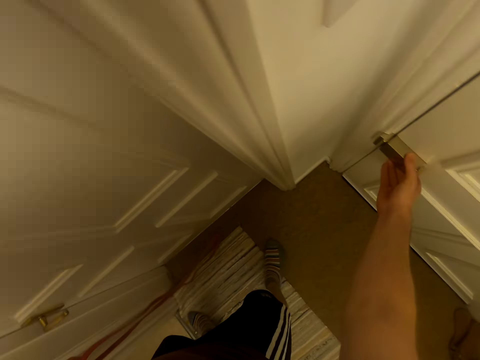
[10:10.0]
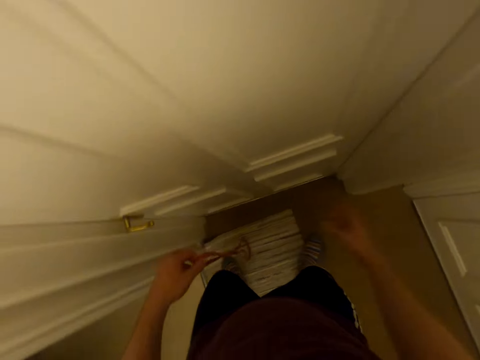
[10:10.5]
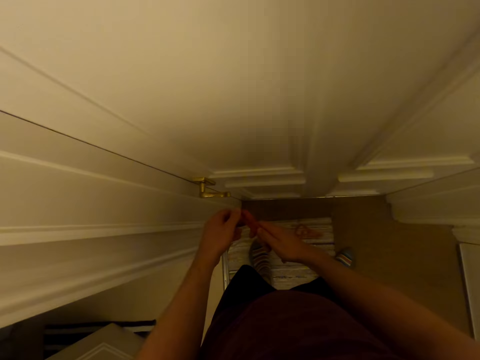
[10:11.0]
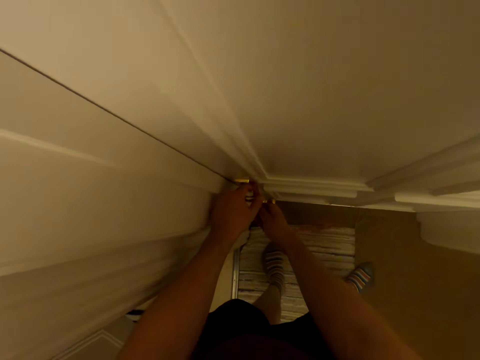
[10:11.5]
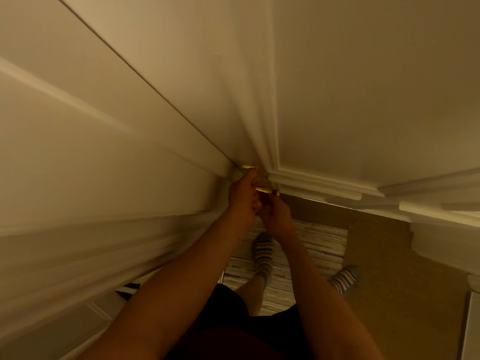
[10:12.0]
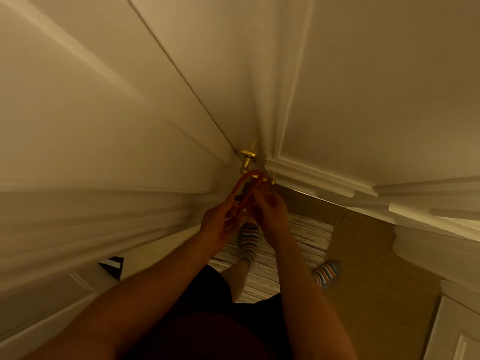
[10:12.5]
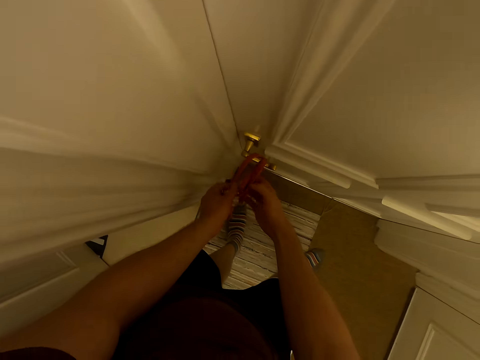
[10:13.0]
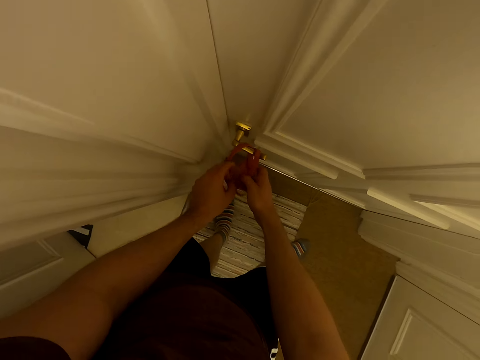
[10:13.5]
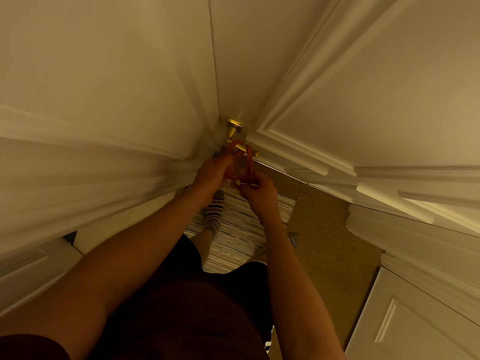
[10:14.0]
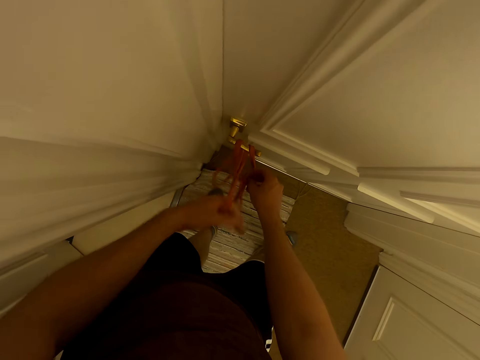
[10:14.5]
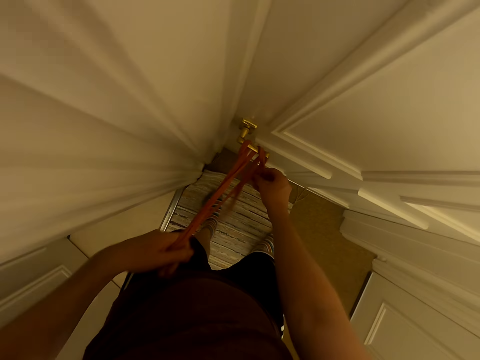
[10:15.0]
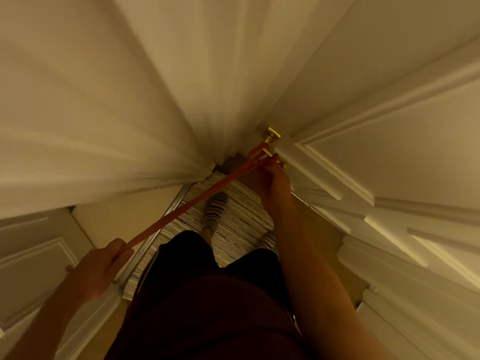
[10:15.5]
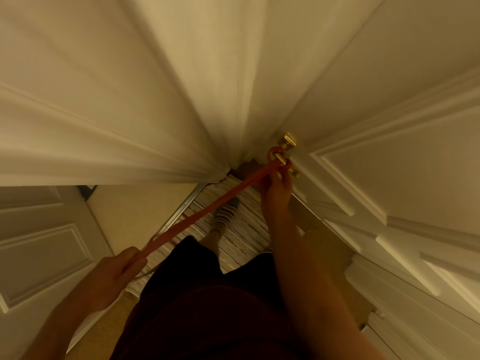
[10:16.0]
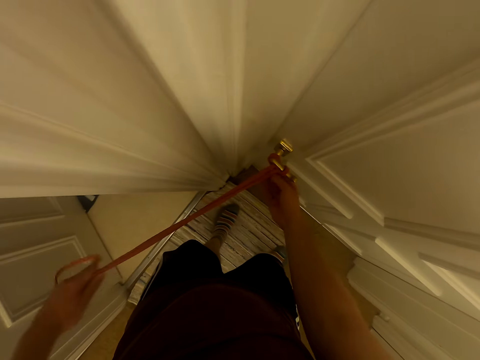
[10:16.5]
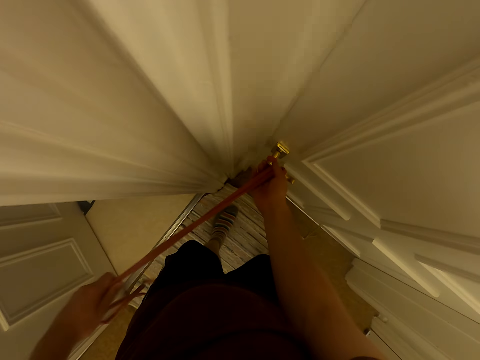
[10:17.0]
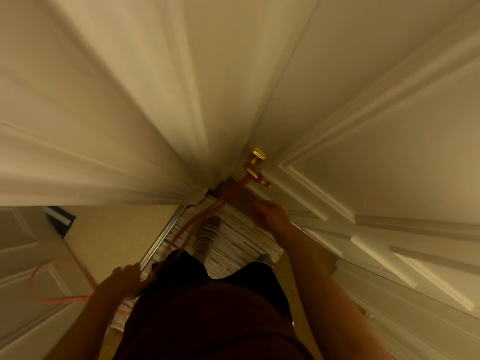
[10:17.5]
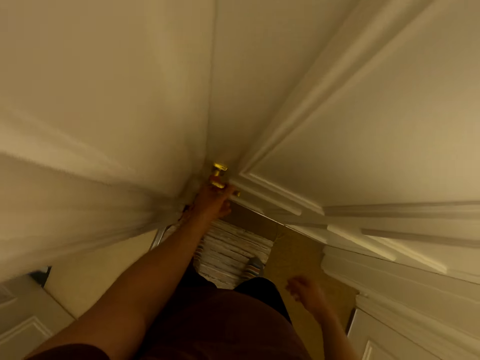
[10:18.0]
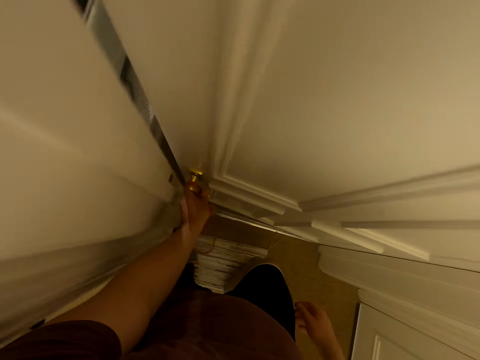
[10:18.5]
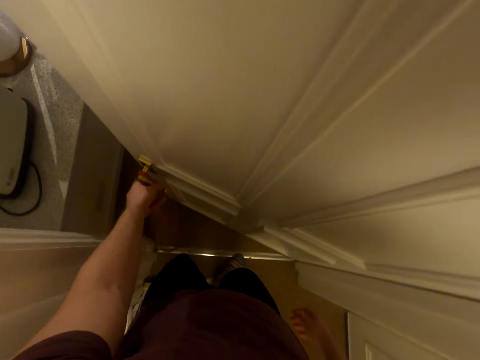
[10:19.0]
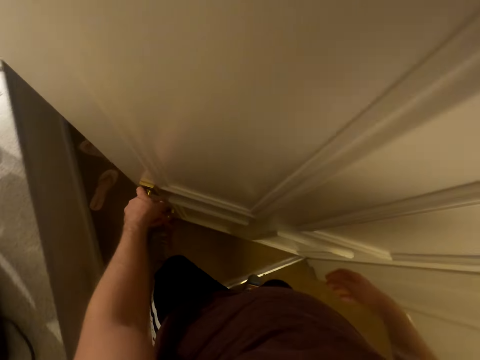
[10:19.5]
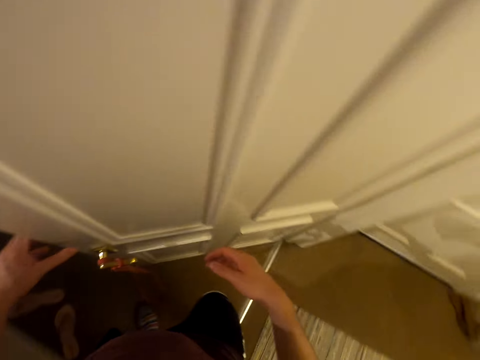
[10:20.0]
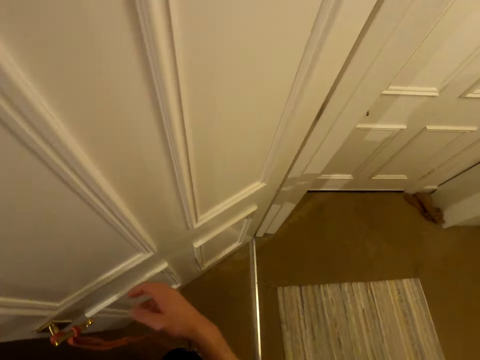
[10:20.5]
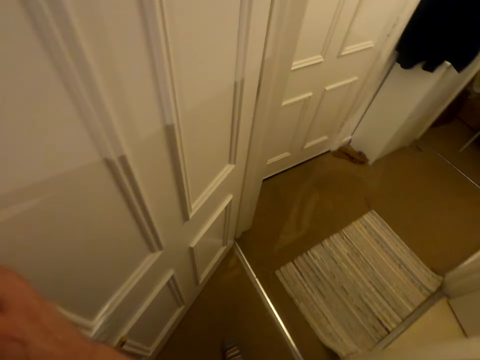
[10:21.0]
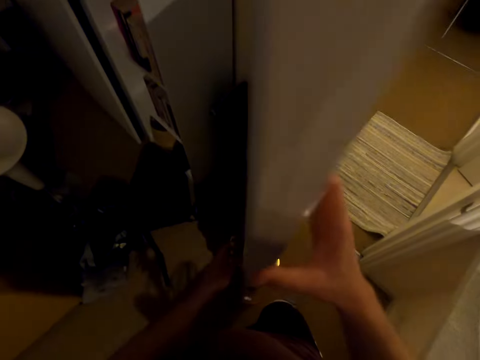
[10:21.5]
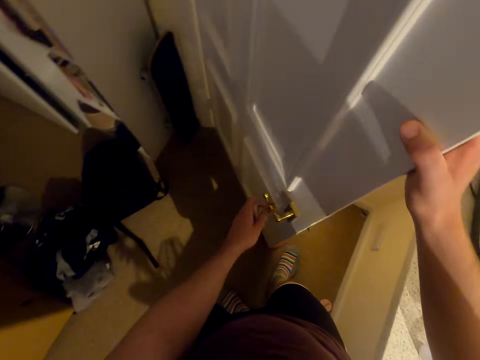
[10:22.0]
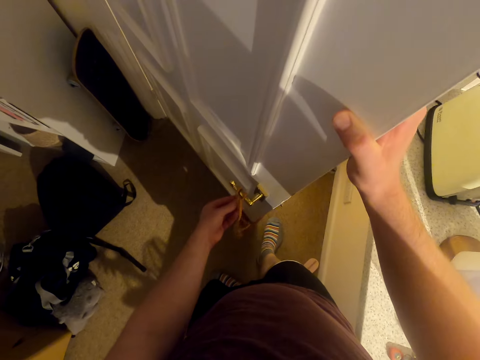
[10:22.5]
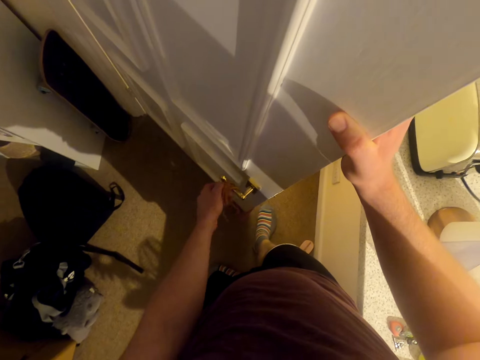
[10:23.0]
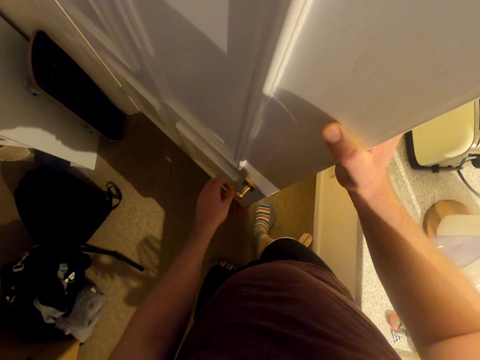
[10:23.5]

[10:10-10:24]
The camera wearer ties a rope on the door knob. They open the door. They remove the rope on the door knob.

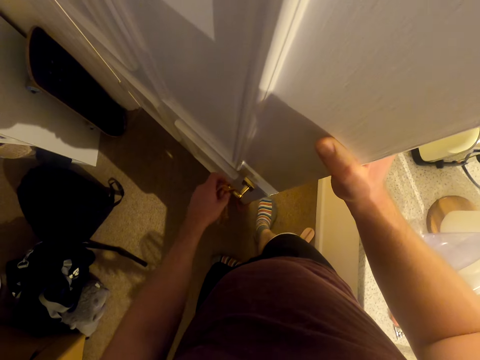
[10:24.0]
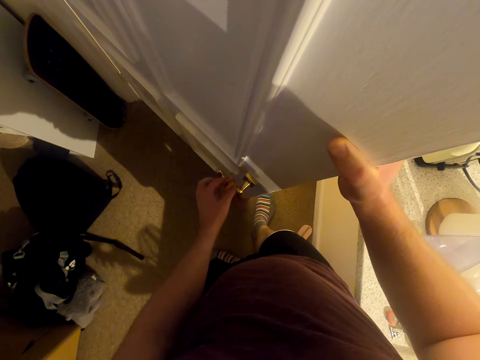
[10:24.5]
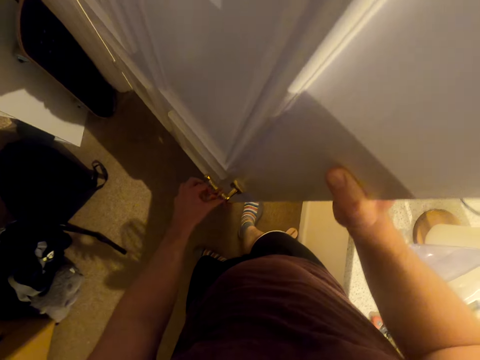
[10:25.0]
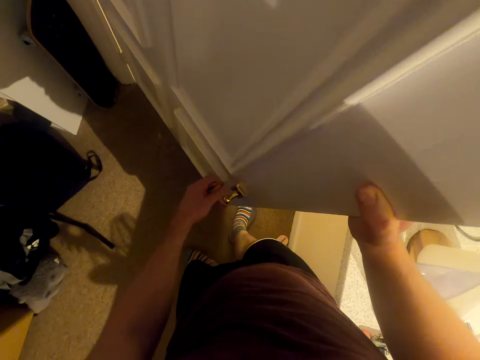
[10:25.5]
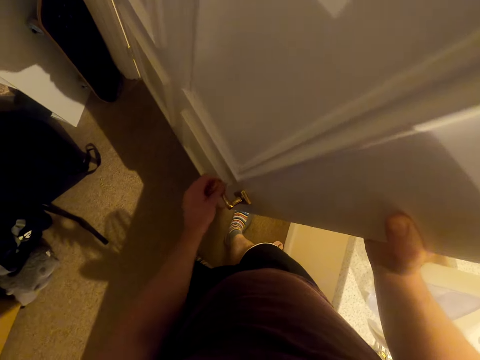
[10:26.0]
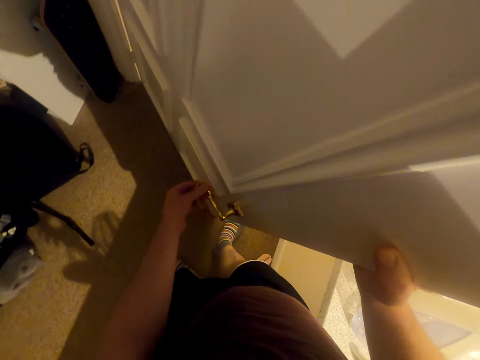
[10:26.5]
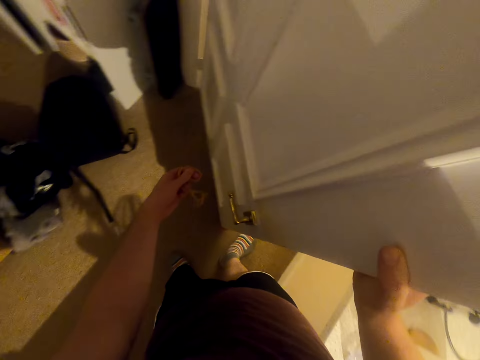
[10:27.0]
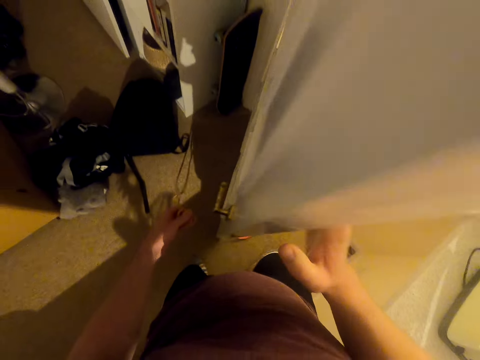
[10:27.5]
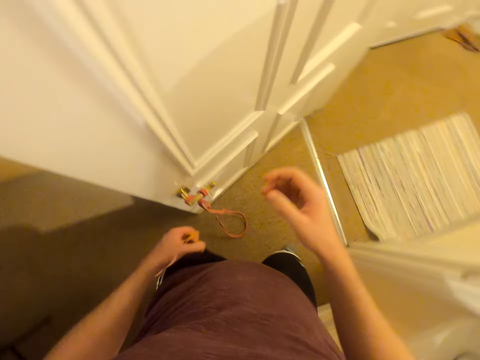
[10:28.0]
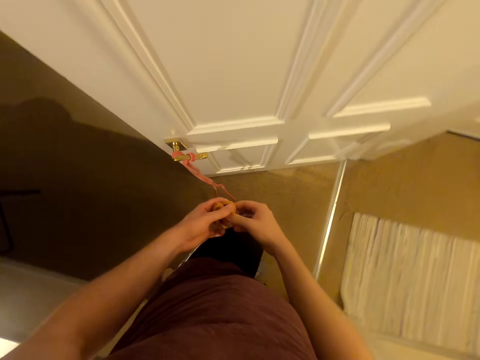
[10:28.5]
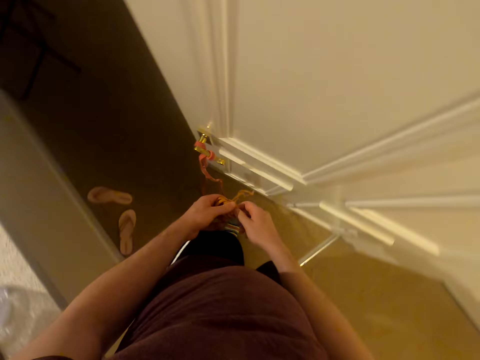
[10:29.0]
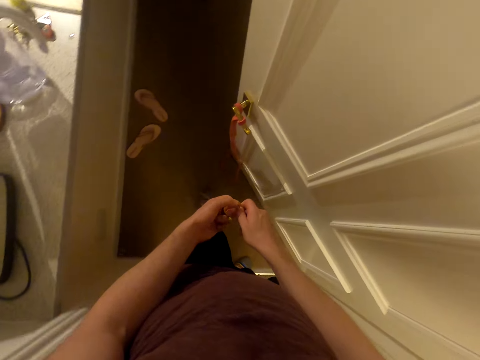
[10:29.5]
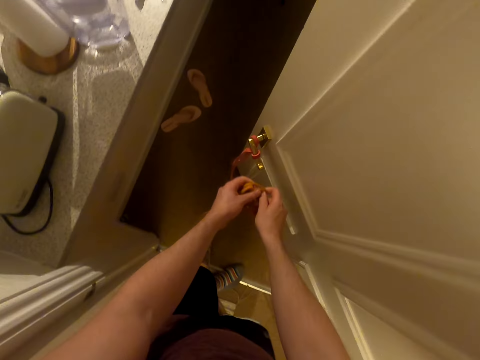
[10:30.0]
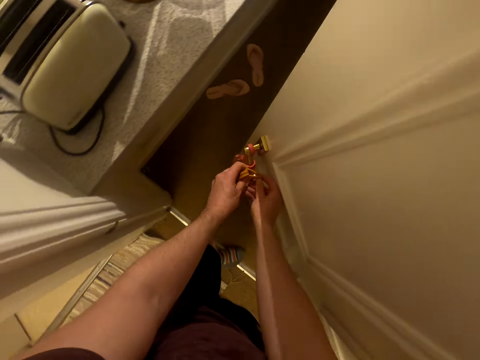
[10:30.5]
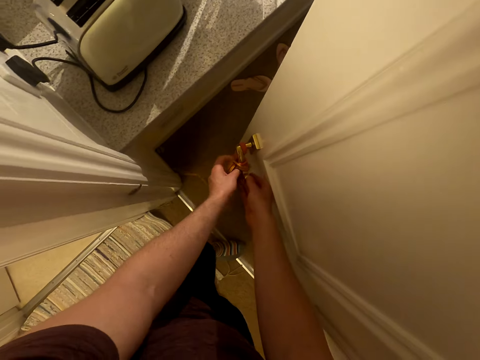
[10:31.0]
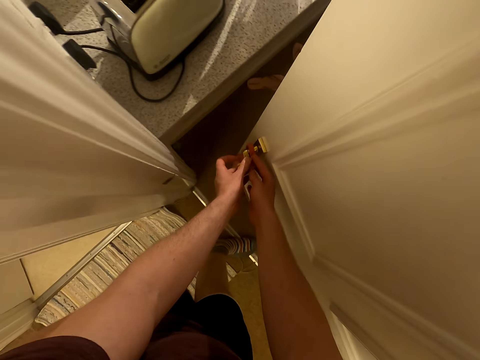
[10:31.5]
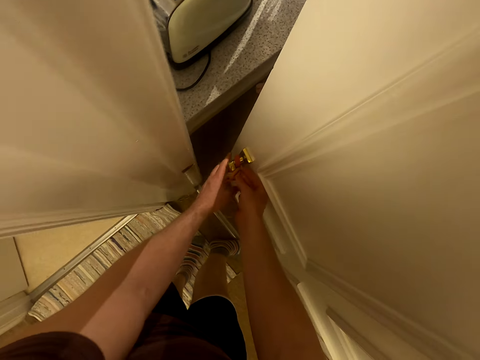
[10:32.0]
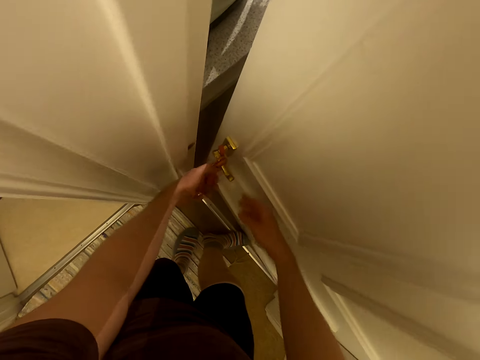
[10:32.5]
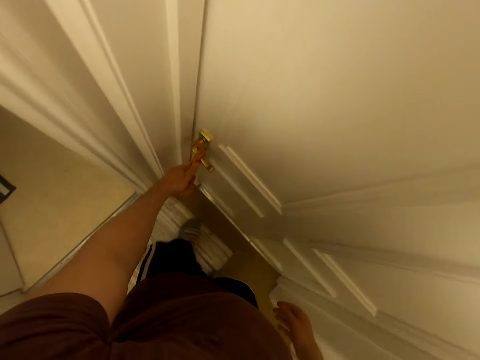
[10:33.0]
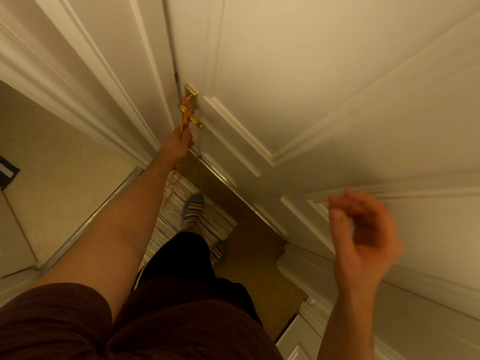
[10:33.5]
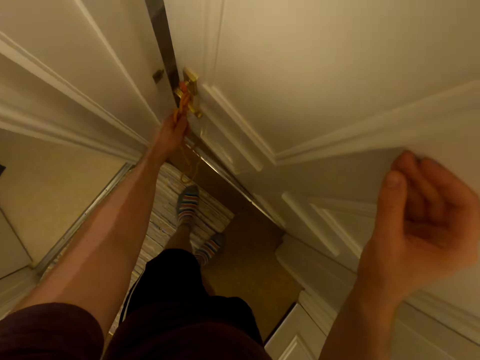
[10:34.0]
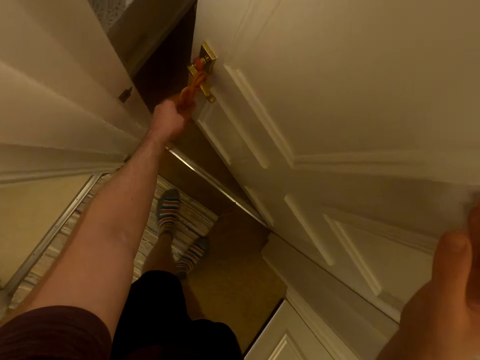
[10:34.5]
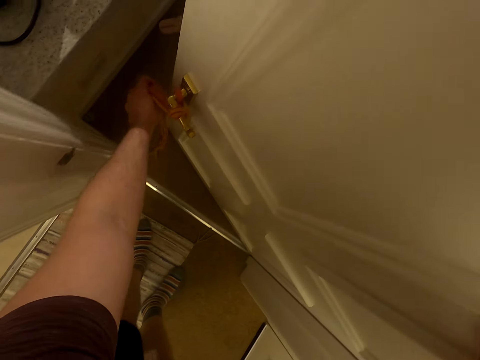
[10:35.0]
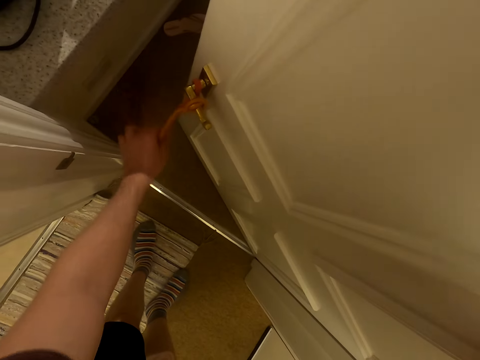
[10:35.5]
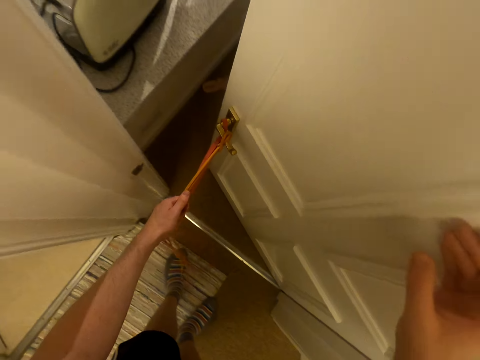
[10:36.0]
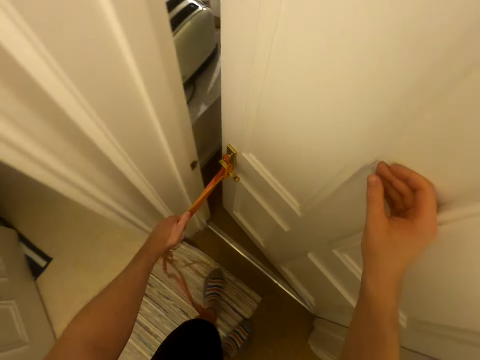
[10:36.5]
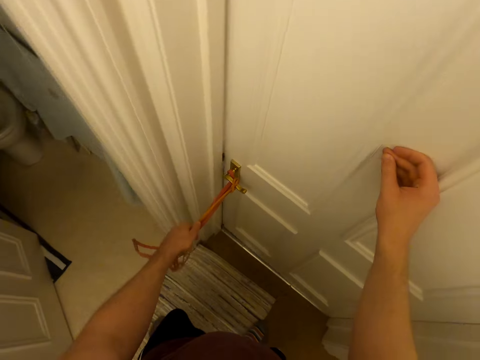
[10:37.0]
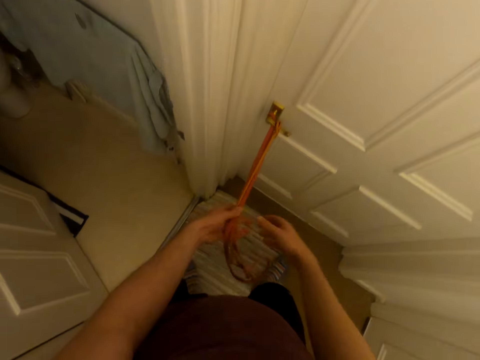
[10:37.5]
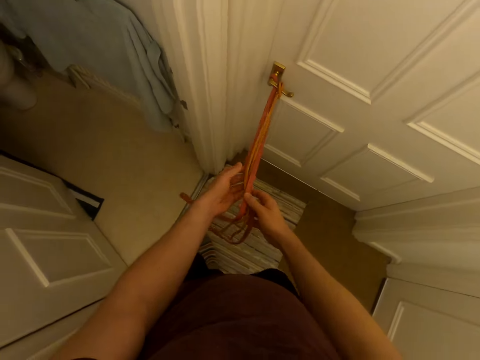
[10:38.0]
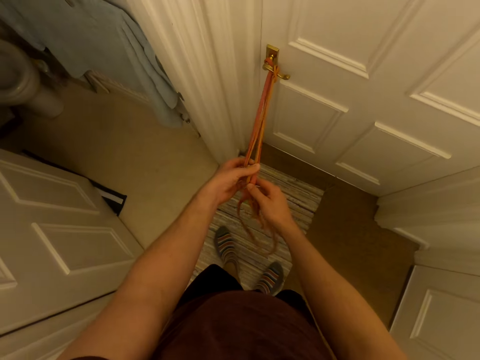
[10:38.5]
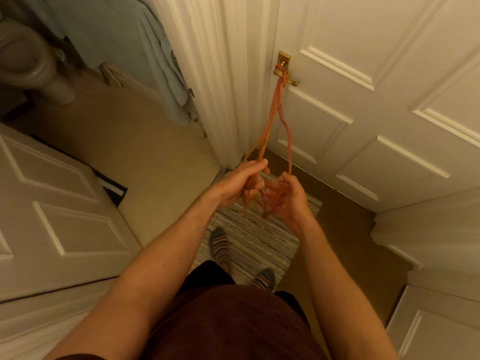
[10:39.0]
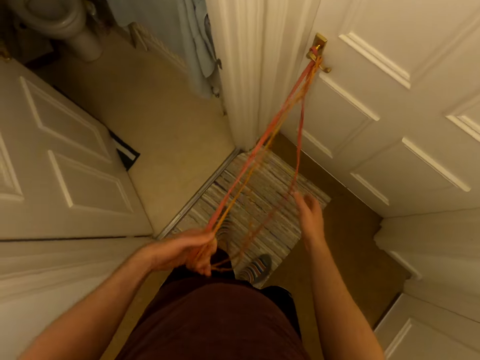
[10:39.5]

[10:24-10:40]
The camera wearer ties the rope on the door knob. They walk around. They tie the rope. They close the door. They close the door. They straighten the rope.
